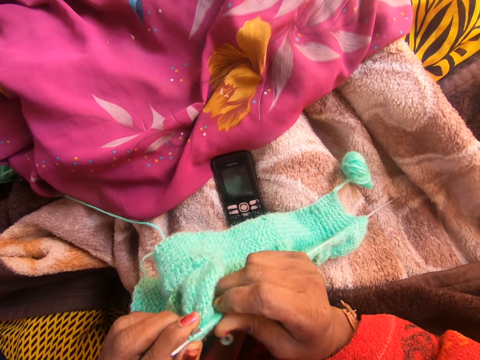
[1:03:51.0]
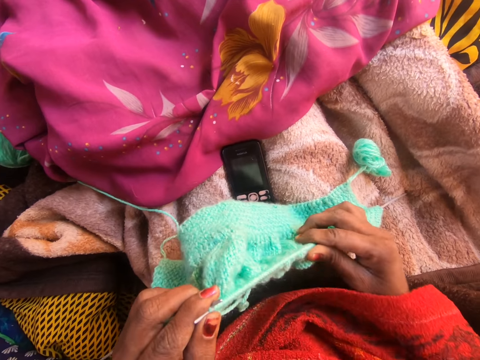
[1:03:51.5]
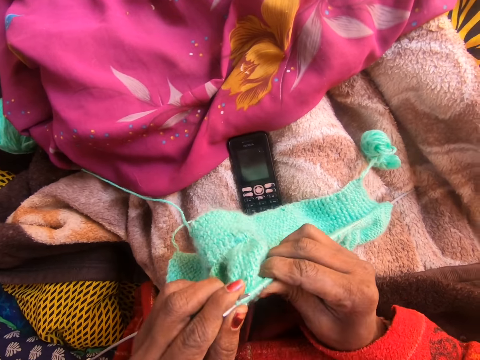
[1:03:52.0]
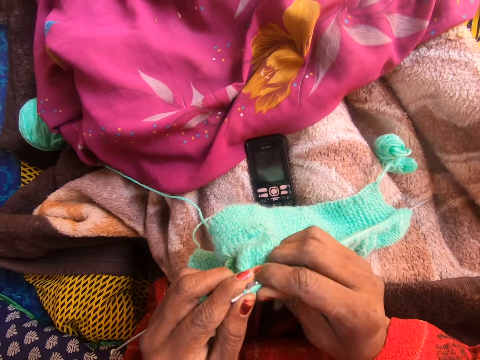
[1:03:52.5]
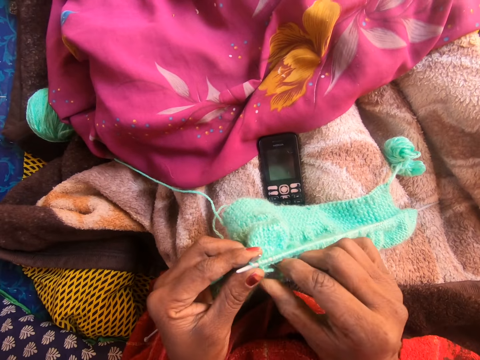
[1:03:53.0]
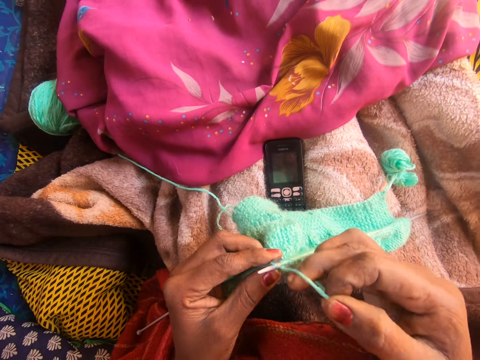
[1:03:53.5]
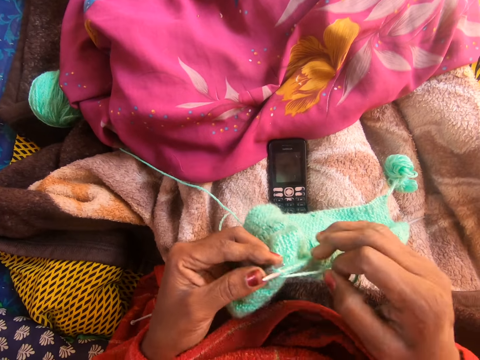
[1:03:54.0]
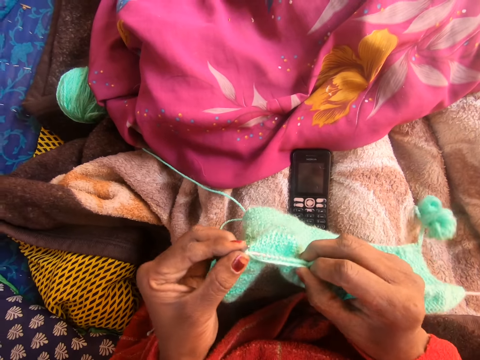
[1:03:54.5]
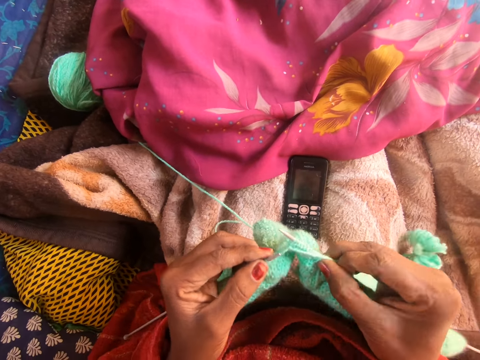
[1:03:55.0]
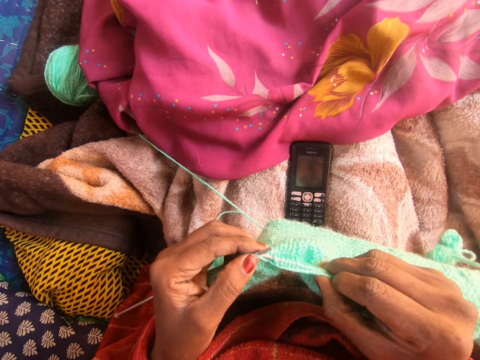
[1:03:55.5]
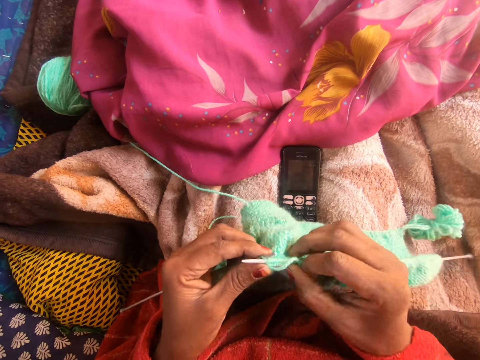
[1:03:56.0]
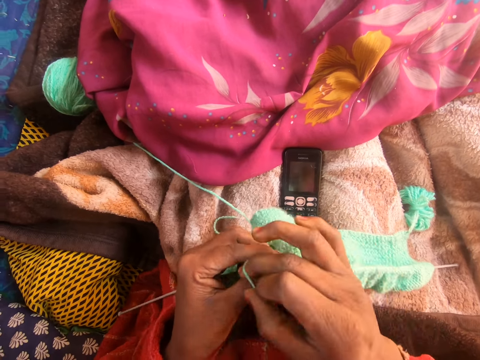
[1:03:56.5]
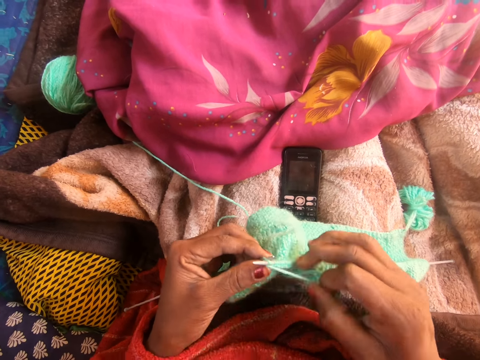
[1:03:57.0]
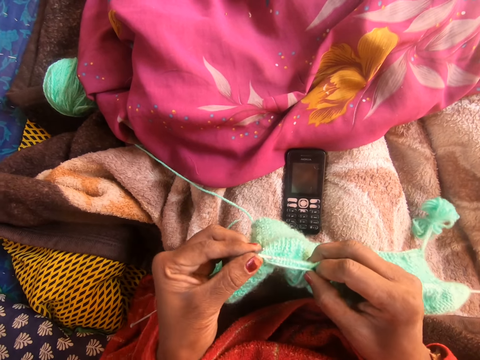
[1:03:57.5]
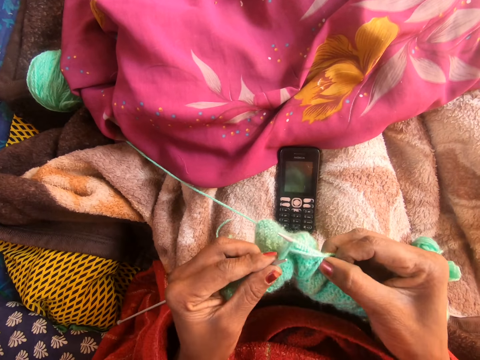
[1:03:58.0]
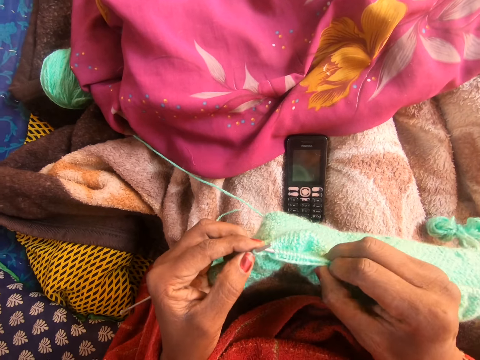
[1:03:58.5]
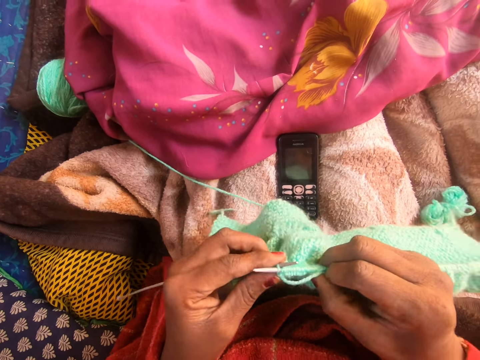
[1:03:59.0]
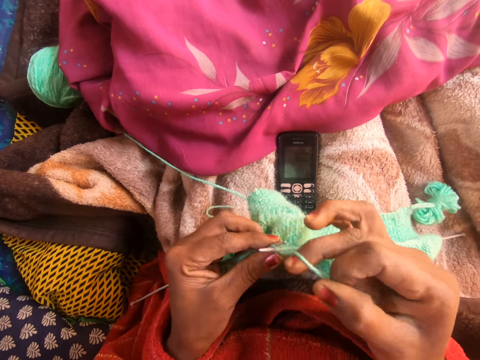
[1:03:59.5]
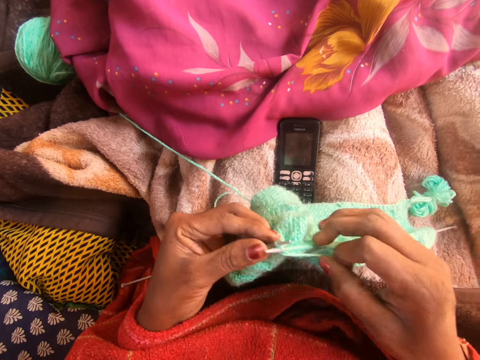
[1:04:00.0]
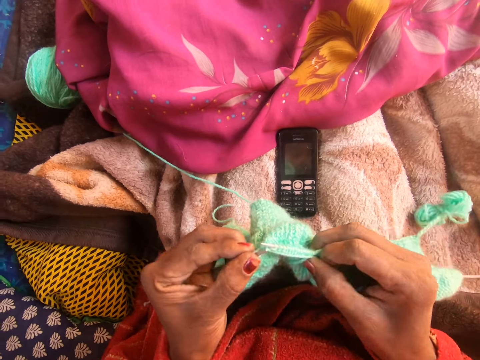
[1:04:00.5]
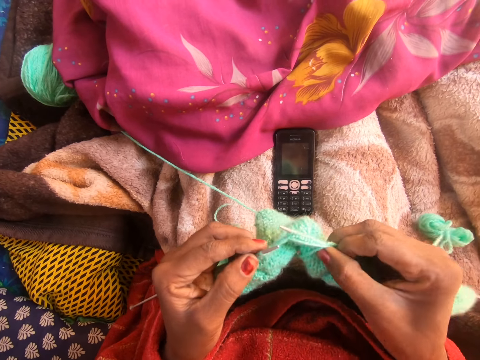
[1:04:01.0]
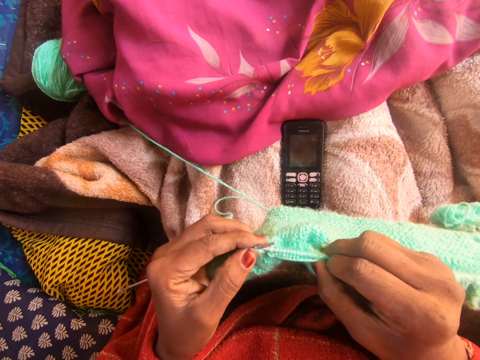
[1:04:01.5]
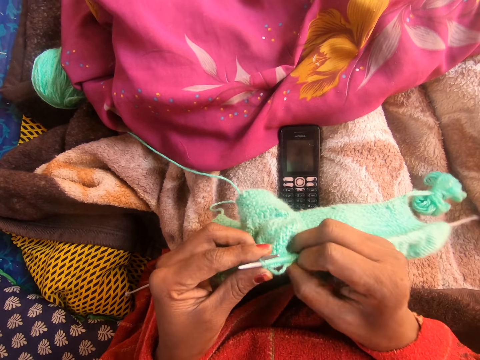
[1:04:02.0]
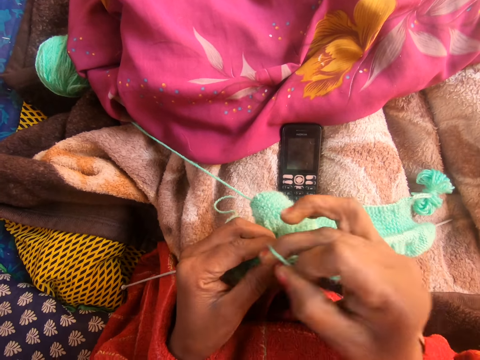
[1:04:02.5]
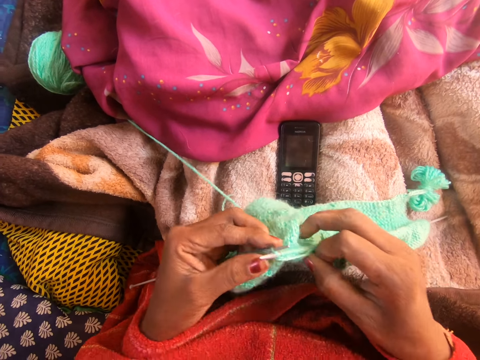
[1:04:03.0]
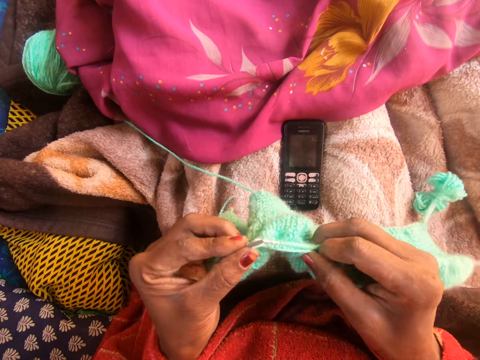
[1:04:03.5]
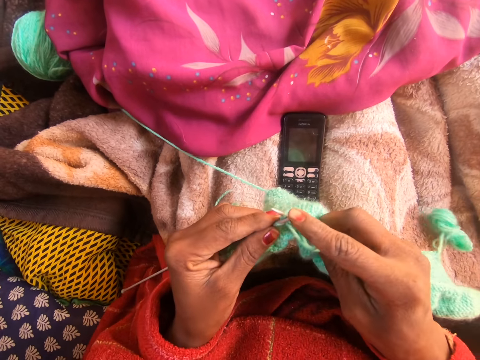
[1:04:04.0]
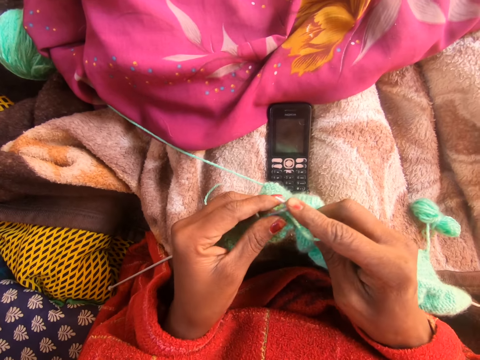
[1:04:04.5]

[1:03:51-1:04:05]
The camera wearer adjusts the knitted yarn on the right knitting needle with her right hand. She sews a piece of yarn using crochet hooks.

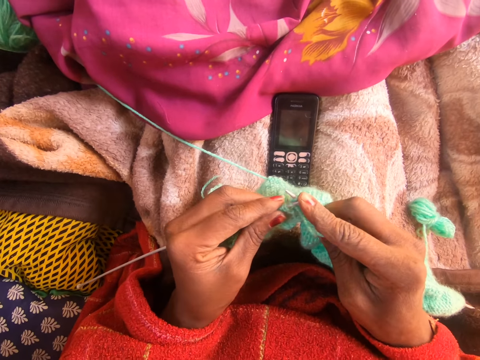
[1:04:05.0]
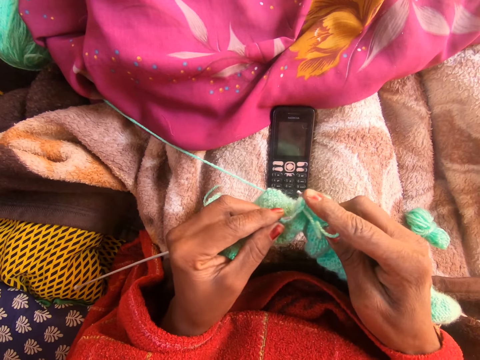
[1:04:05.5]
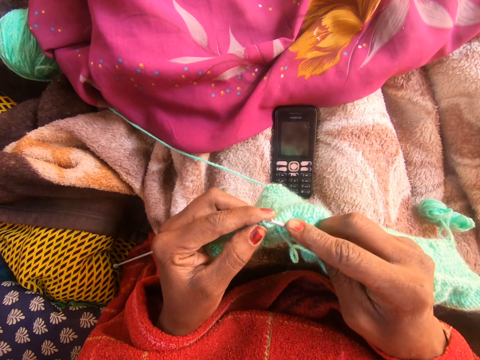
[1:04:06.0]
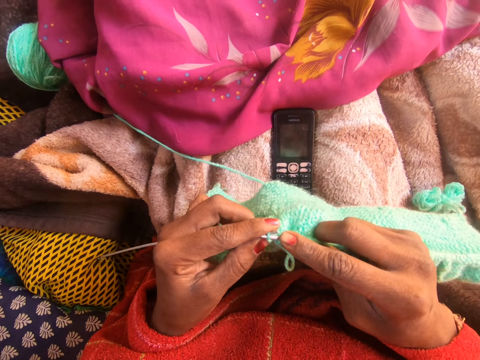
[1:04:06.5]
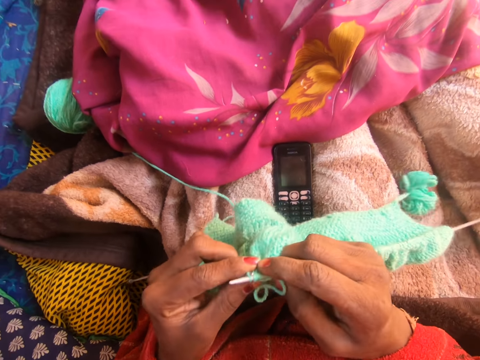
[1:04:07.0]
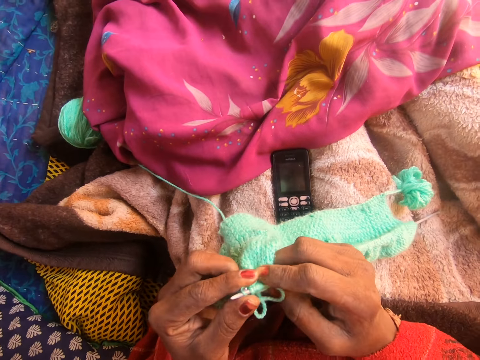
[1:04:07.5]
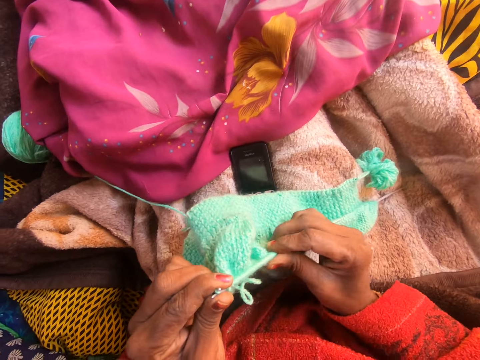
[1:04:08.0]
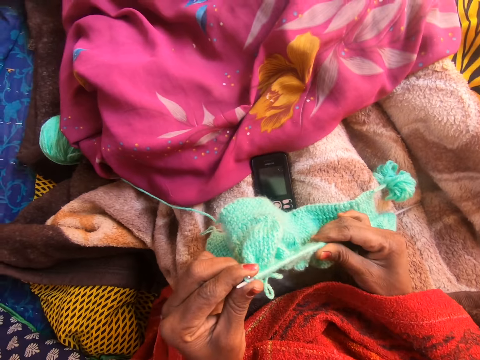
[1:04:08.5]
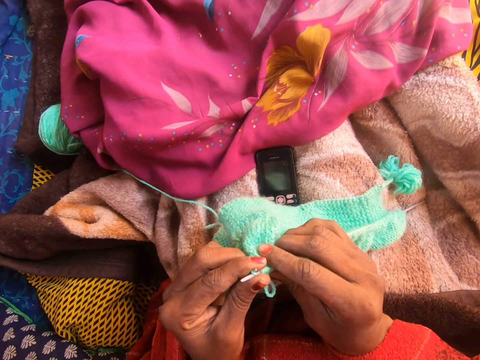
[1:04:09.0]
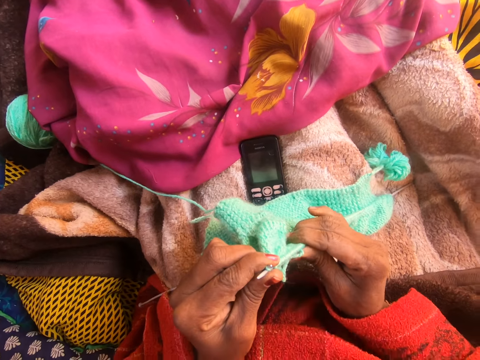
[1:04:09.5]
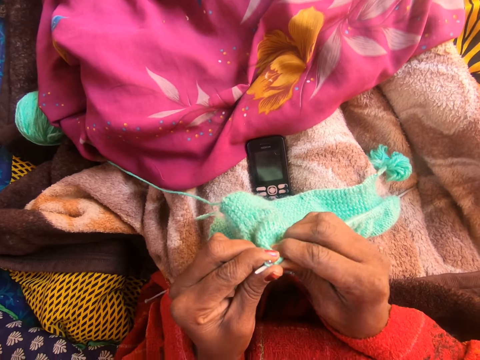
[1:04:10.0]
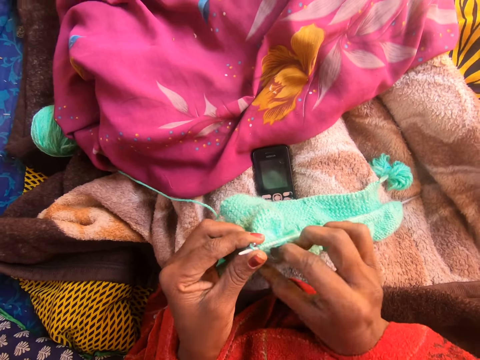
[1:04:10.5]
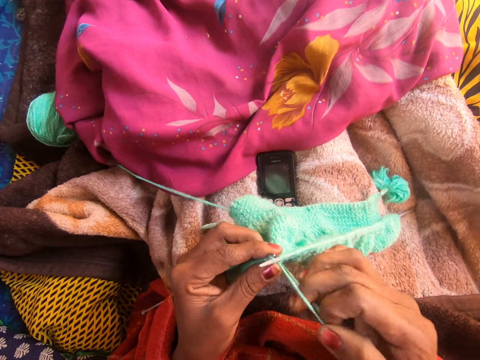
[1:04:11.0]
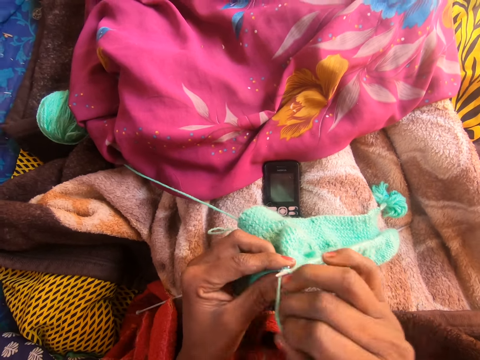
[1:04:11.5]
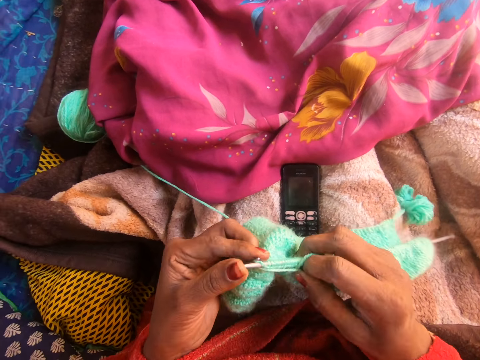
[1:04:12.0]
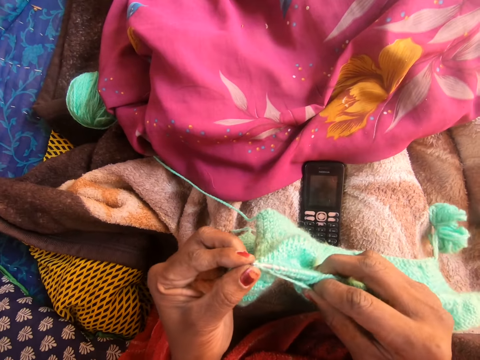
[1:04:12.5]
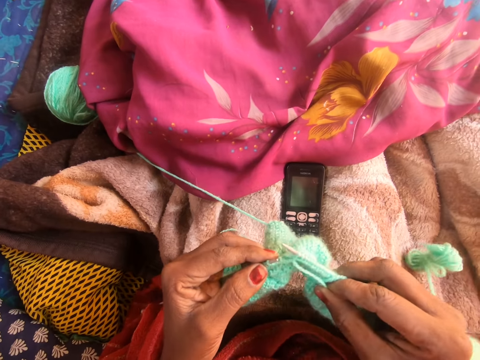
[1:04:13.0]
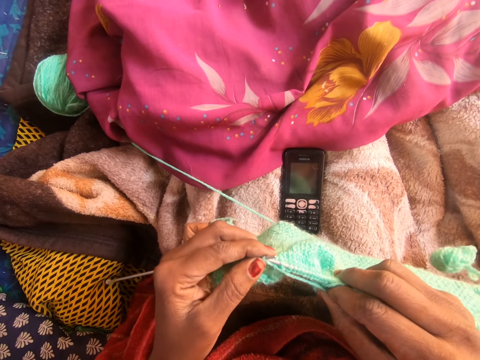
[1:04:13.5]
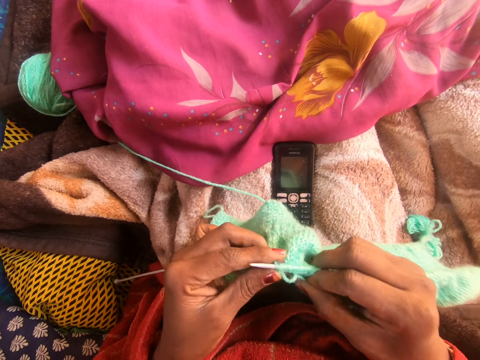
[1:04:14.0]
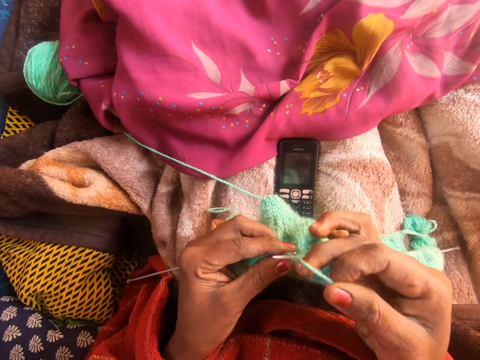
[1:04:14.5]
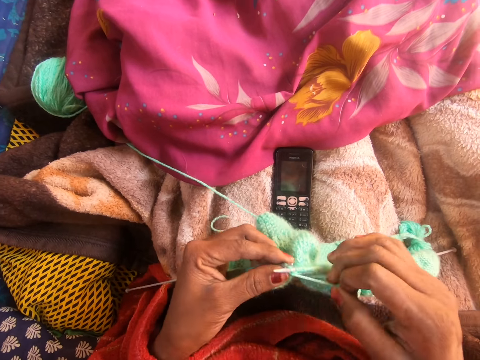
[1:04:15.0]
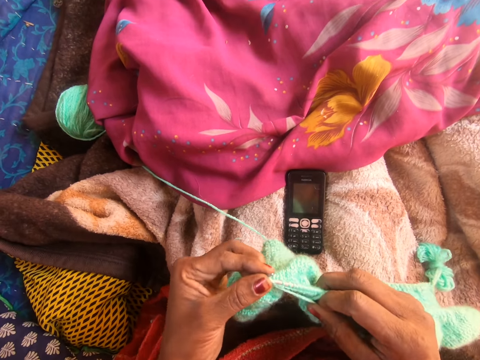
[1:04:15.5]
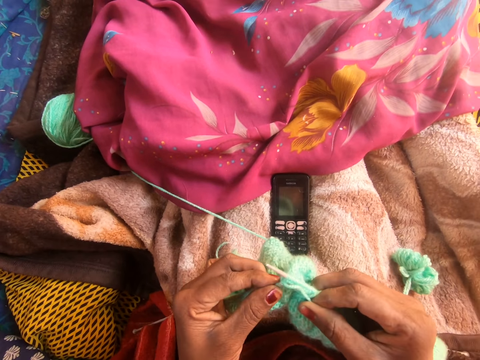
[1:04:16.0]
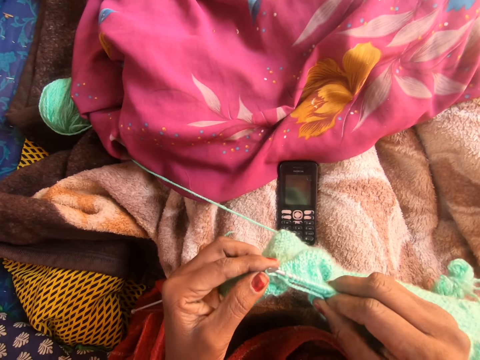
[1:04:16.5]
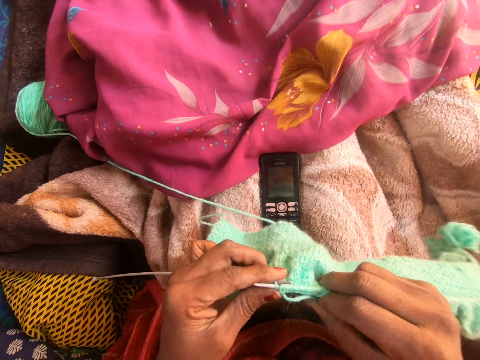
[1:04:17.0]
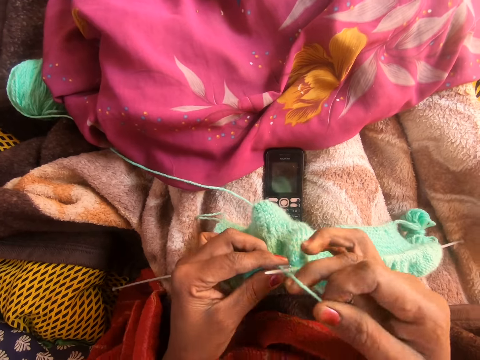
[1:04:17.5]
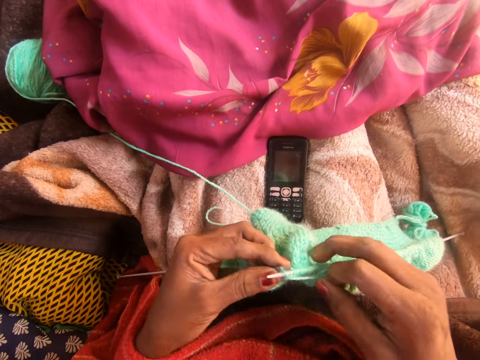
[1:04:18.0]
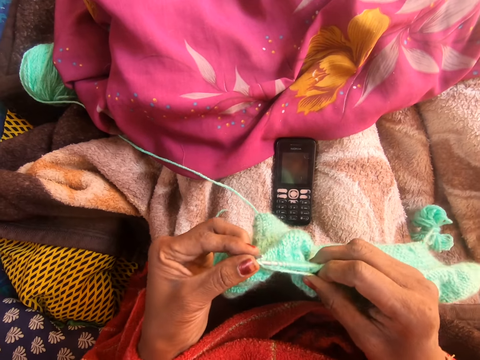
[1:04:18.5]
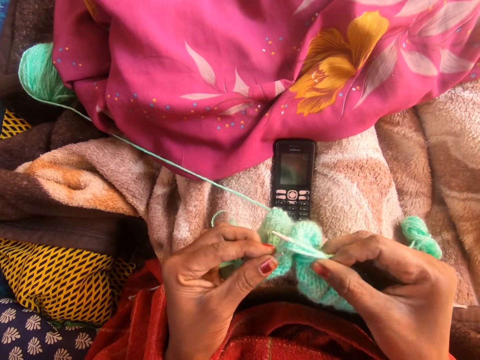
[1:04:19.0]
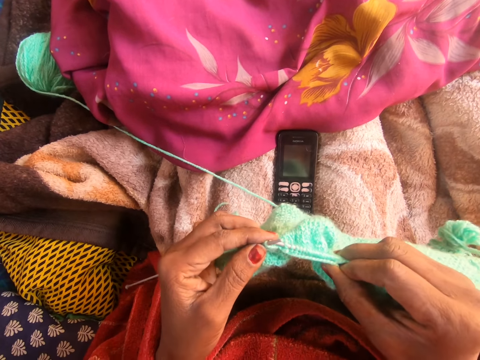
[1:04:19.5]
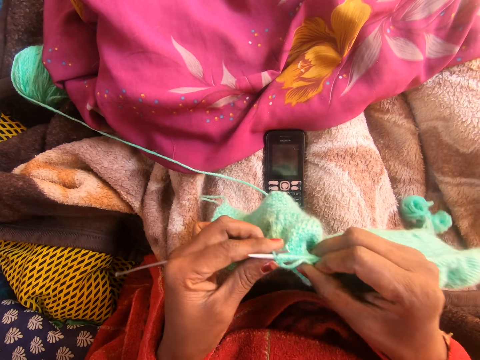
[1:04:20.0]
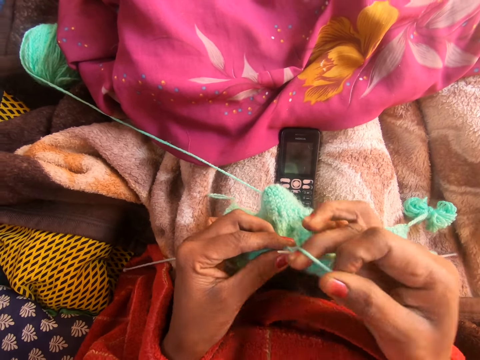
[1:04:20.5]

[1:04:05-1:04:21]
The camera wearer adjusts the knitted yarn on the right knitting needle with her right hand. She sews a piece of yarn using crochet hooks.
